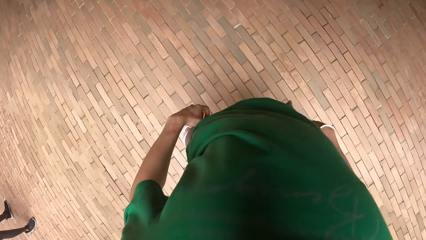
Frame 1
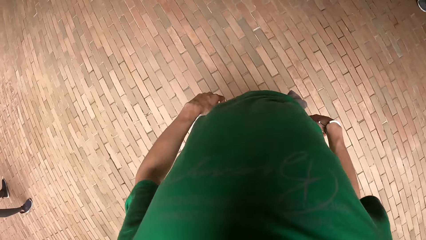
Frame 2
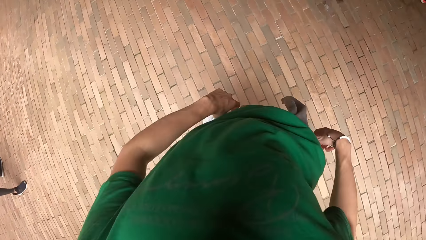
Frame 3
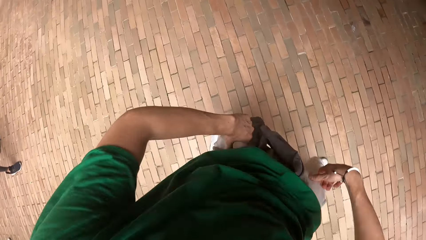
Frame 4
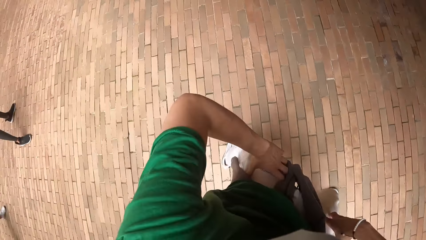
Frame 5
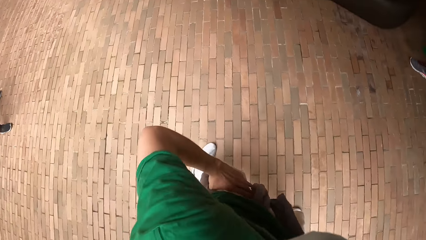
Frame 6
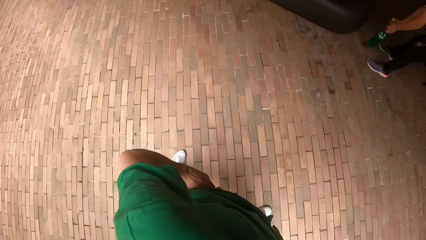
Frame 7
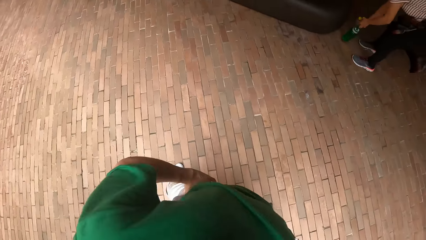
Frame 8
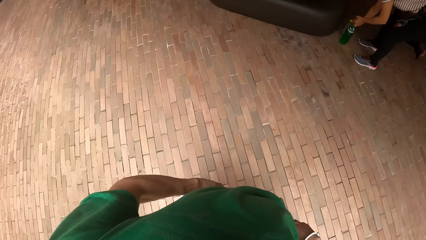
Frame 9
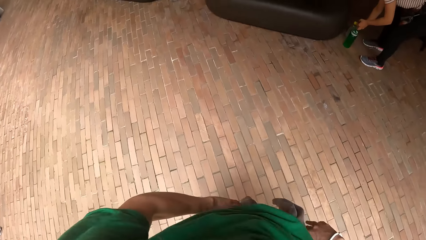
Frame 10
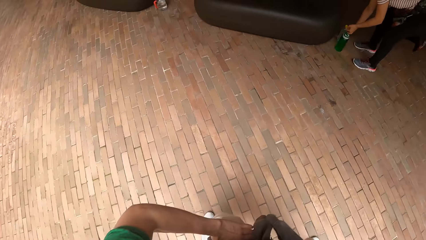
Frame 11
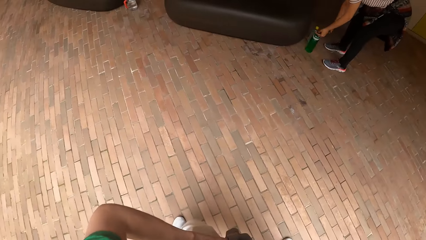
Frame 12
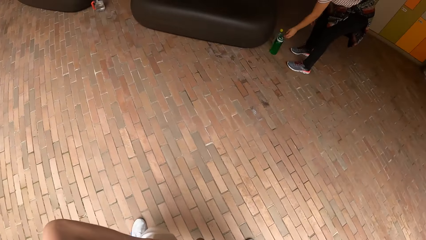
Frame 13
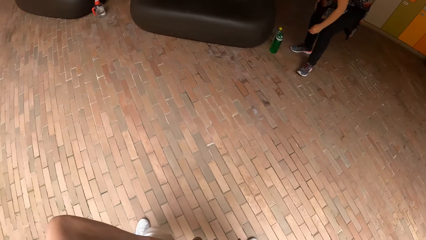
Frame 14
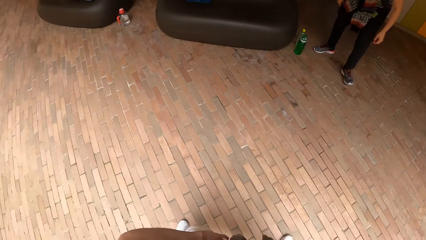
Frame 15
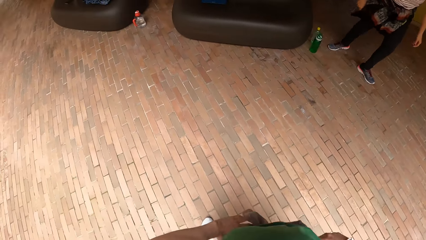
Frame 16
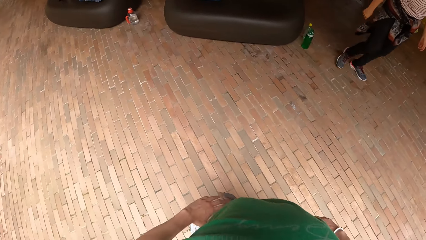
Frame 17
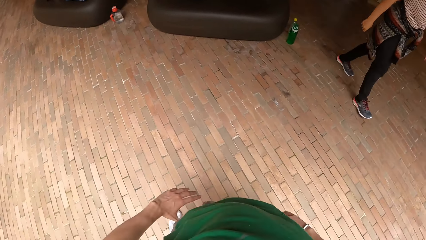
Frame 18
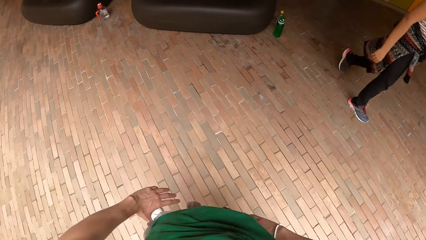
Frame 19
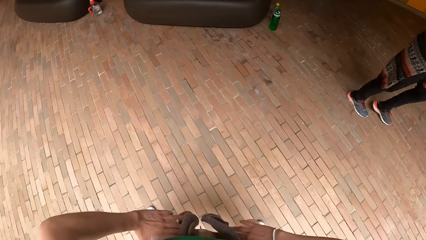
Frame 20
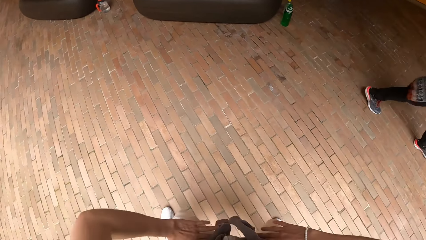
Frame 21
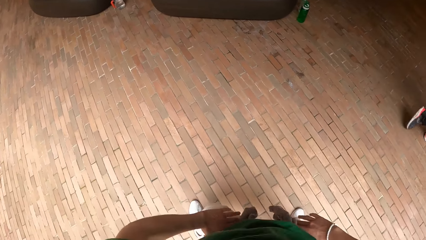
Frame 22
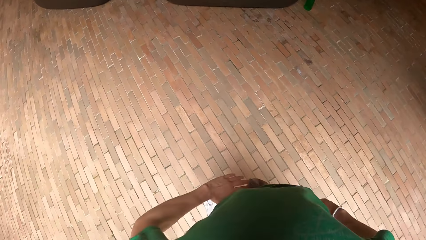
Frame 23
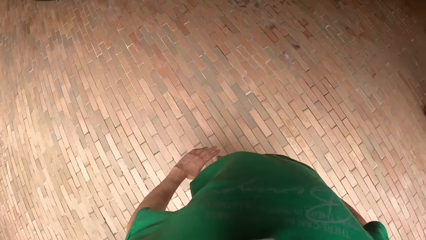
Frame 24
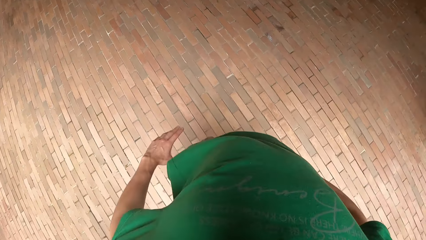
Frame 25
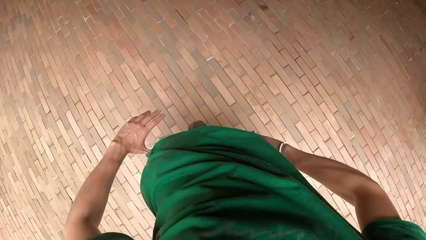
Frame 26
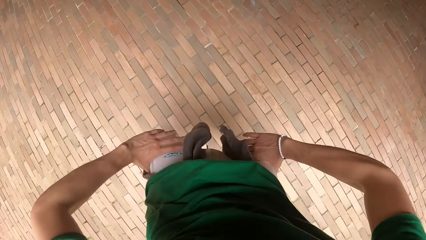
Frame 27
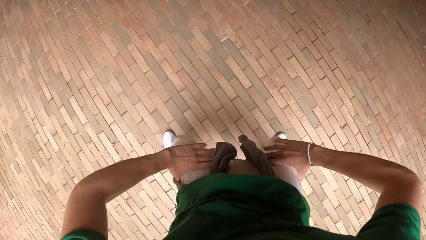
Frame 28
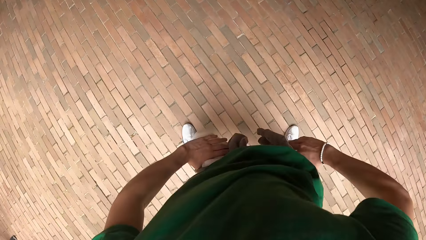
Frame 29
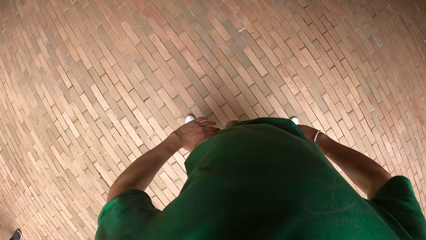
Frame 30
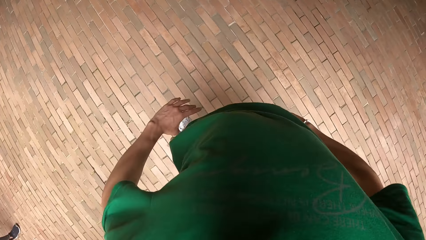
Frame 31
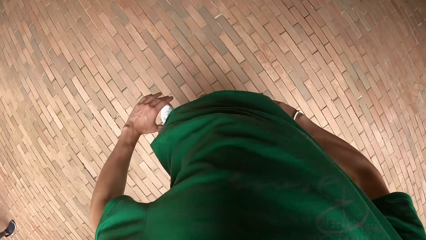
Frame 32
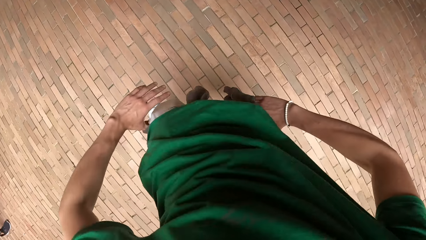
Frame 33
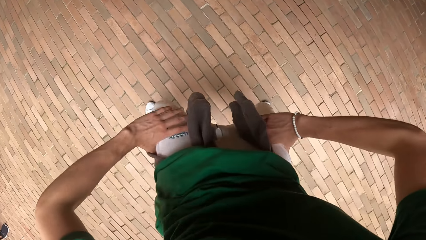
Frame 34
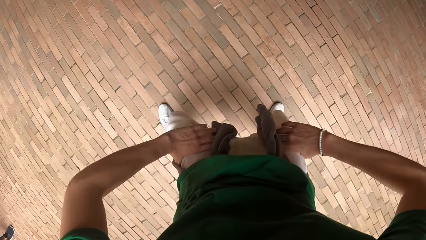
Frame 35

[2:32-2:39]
A woman drops two bottles in both hands on the floor.

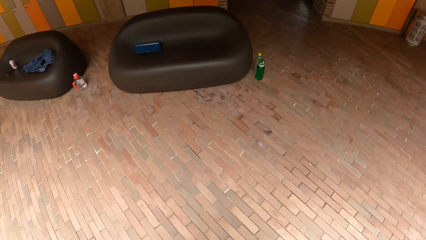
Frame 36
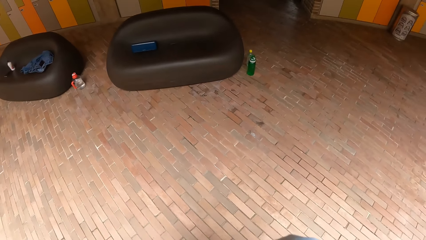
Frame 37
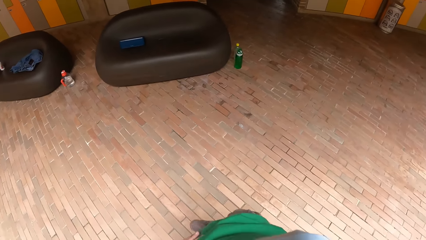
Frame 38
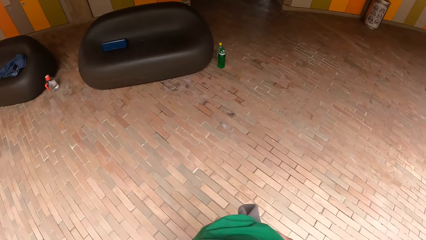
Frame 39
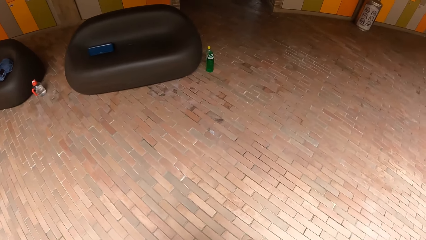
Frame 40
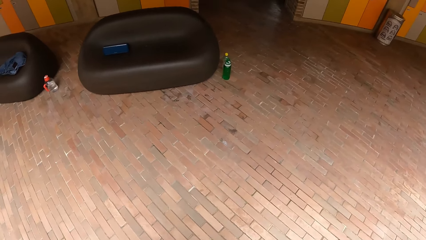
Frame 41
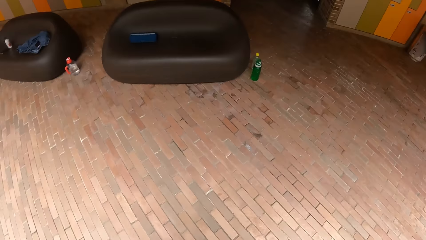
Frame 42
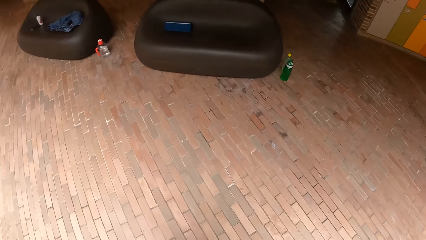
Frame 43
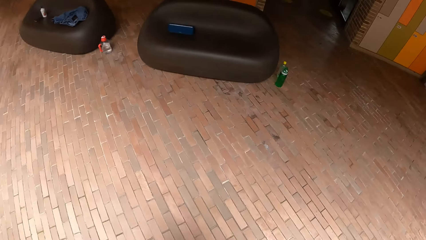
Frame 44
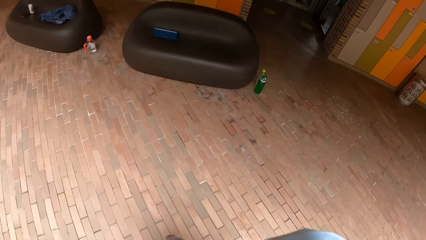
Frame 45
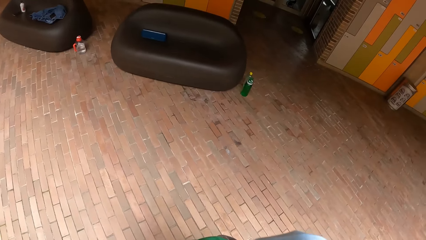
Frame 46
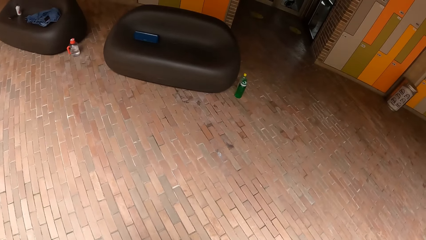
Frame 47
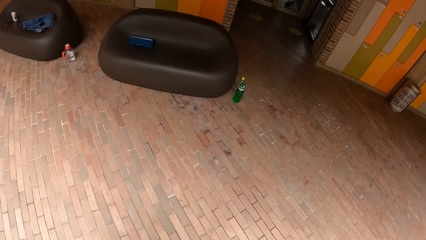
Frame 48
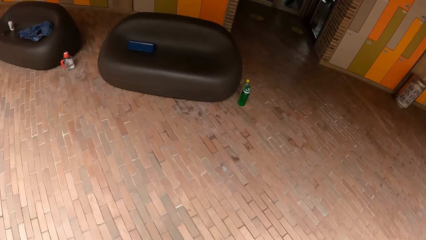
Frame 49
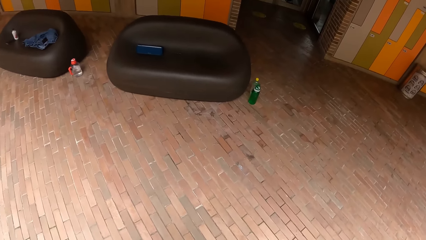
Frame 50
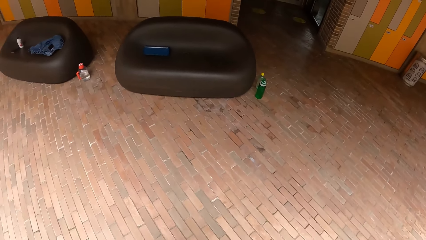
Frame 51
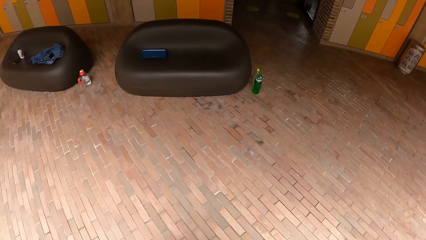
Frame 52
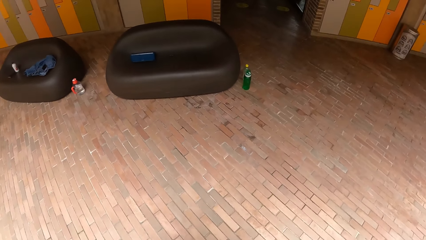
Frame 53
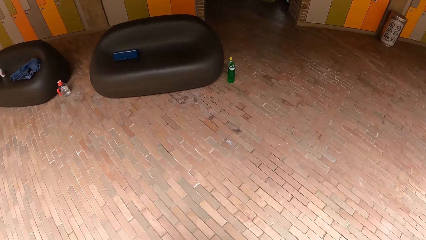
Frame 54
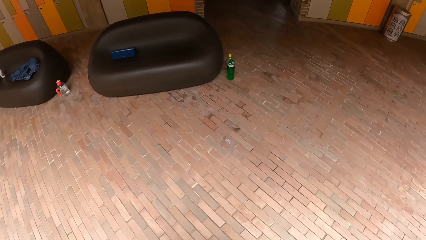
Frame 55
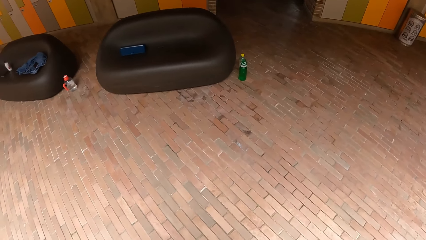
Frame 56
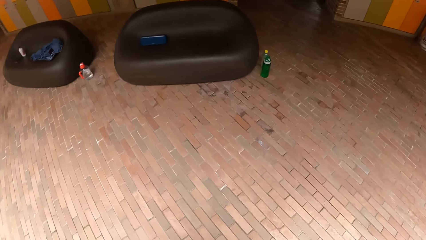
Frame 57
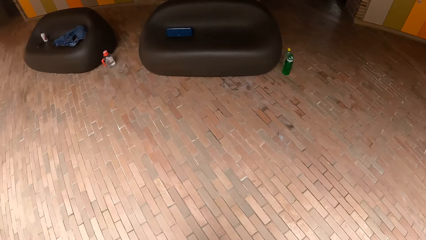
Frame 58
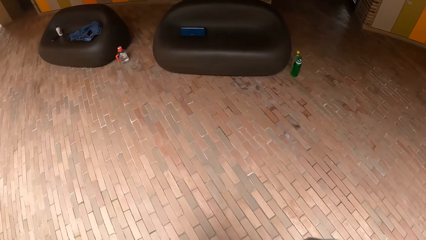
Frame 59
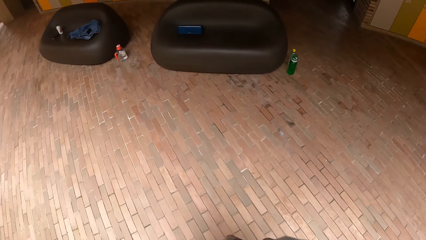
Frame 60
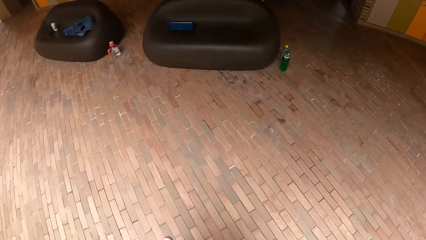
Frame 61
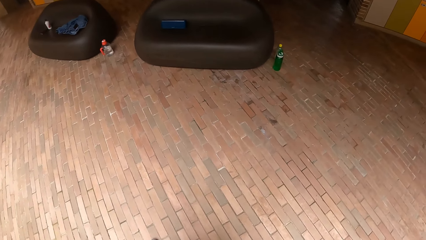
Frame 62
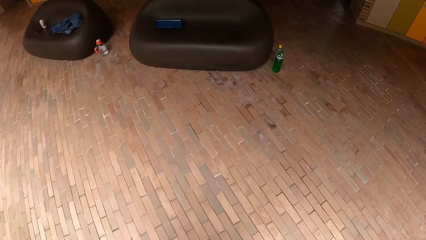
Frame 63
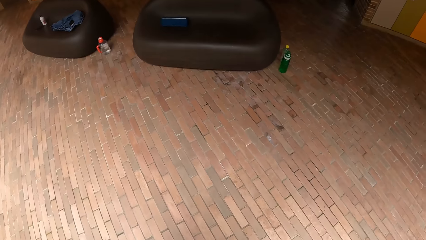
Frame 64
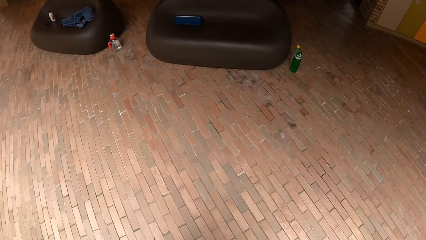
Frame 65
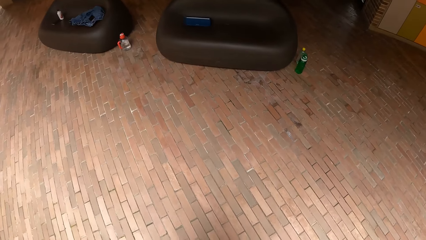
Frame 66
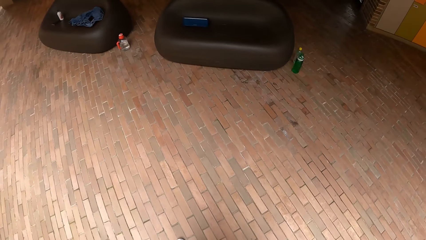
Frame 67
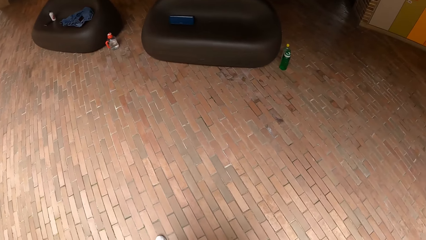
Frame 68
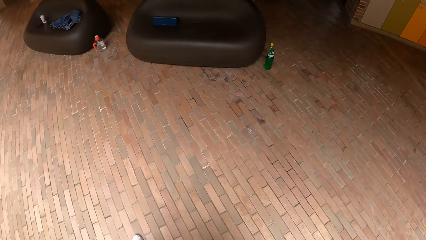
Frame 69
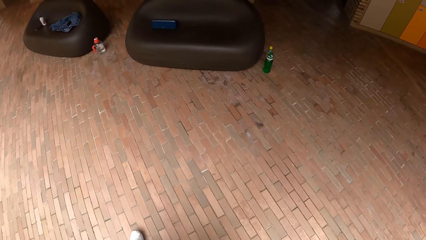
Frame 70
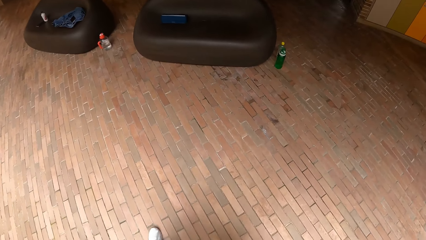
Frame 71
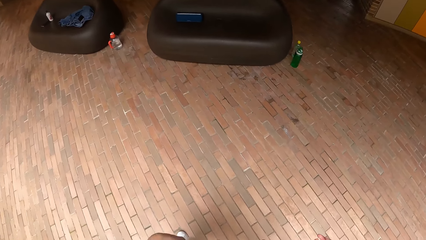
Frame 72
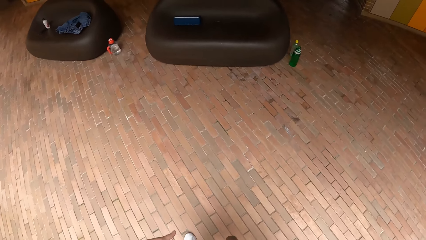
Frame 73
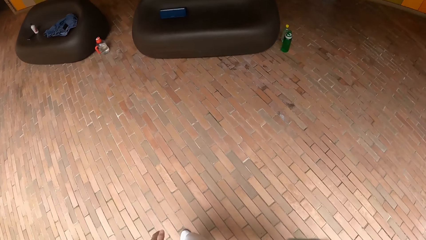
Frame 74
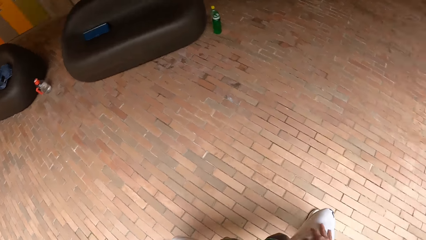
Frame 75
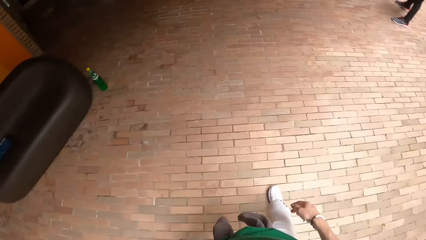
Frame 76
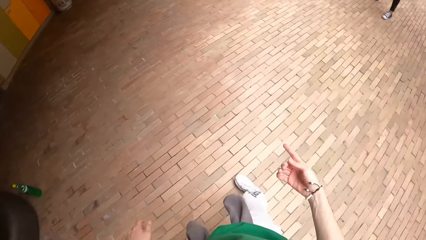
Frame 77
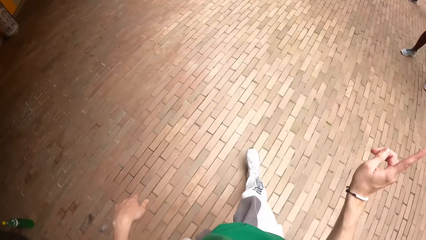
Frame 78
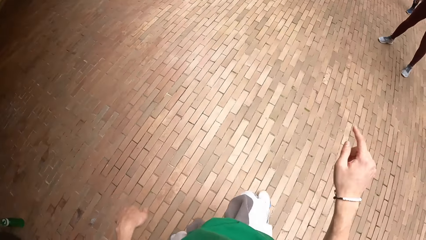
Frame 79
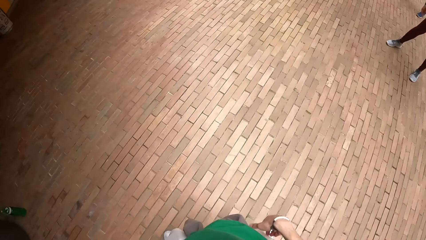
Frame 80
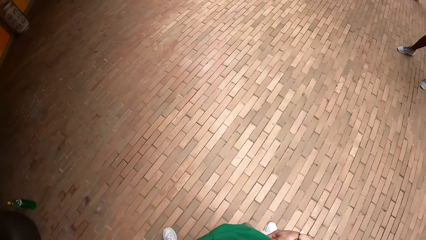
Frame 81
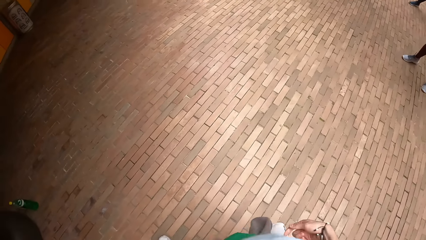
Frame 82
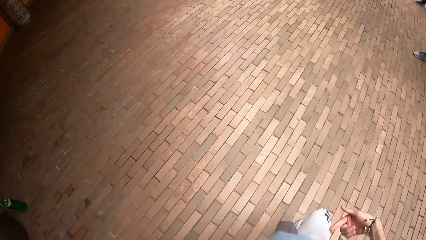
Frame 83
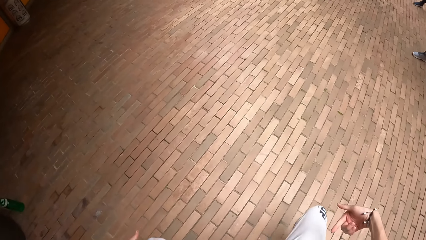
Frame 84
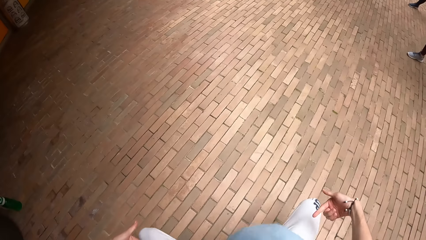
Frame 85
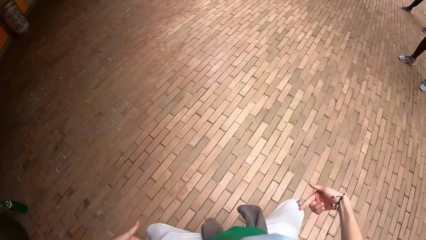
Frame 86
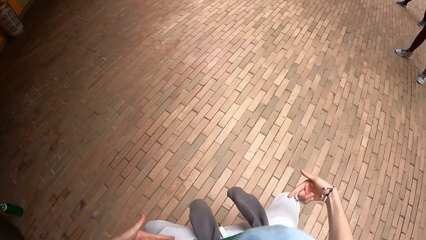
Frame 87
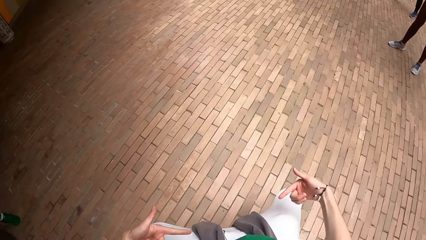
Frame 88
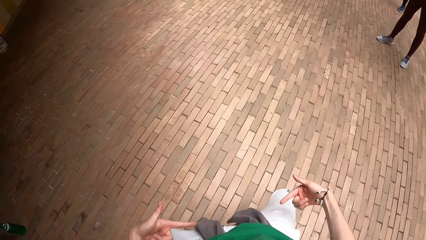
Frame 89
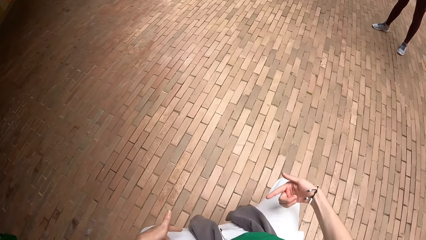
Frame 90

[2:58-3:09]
The camera wearer looks around.
